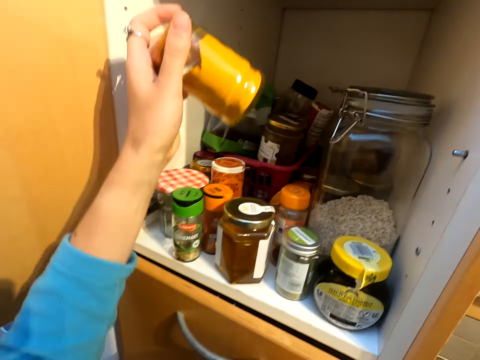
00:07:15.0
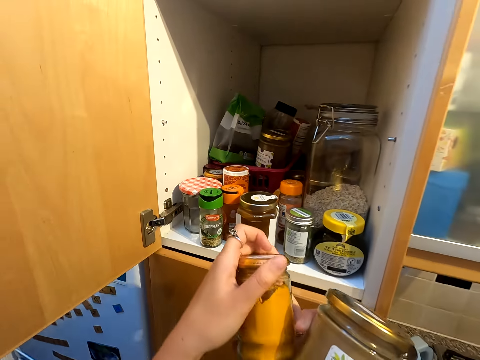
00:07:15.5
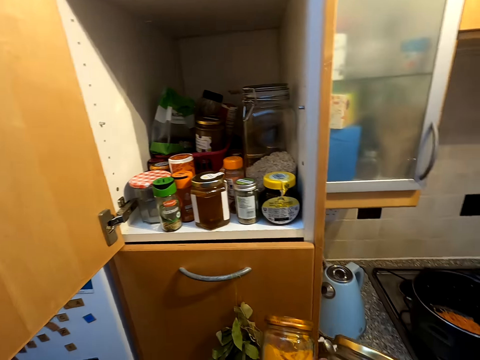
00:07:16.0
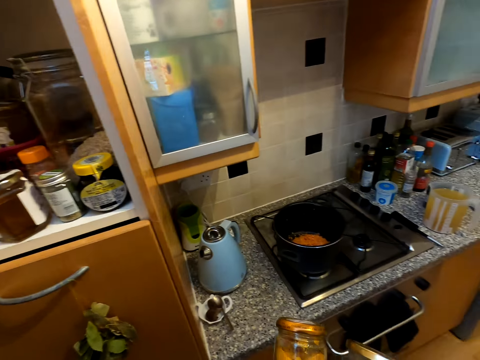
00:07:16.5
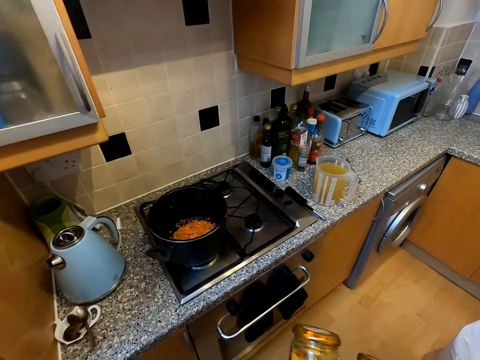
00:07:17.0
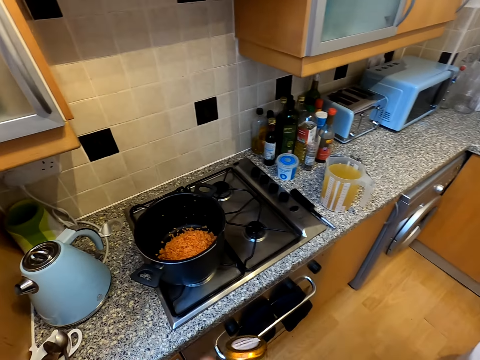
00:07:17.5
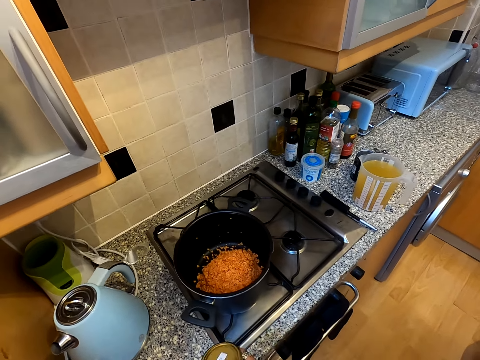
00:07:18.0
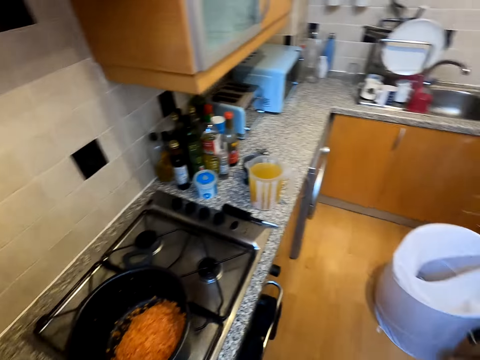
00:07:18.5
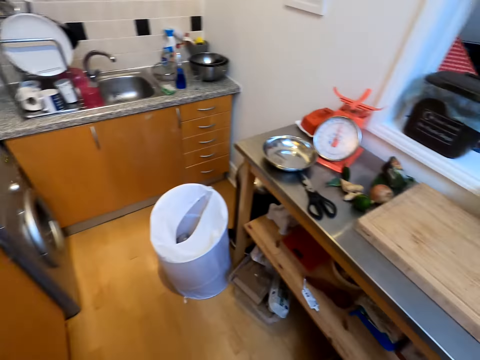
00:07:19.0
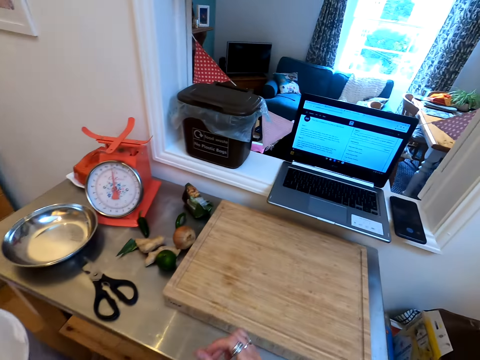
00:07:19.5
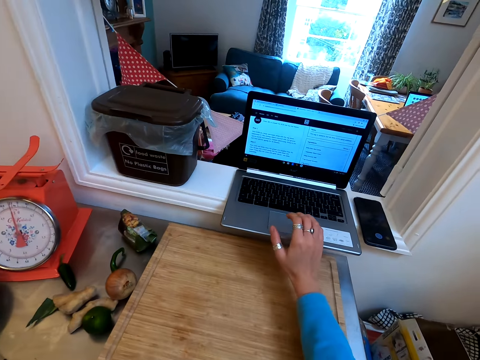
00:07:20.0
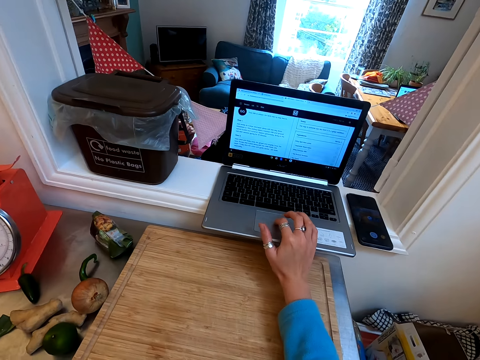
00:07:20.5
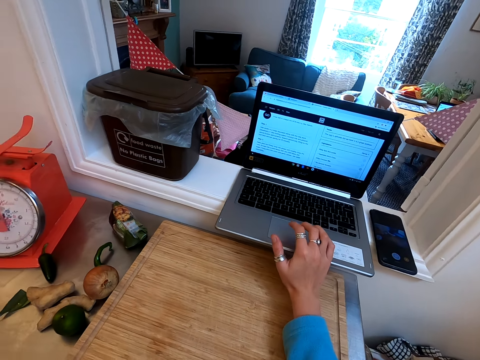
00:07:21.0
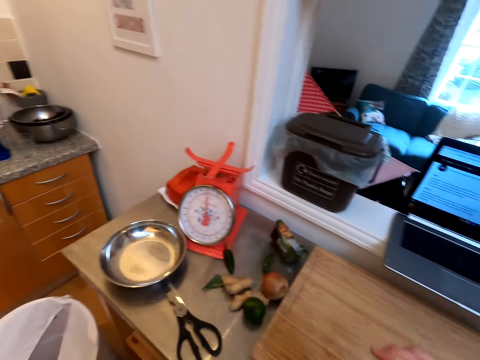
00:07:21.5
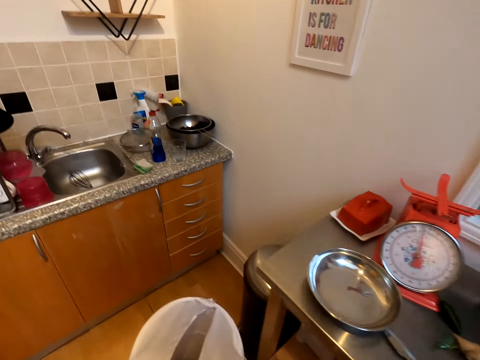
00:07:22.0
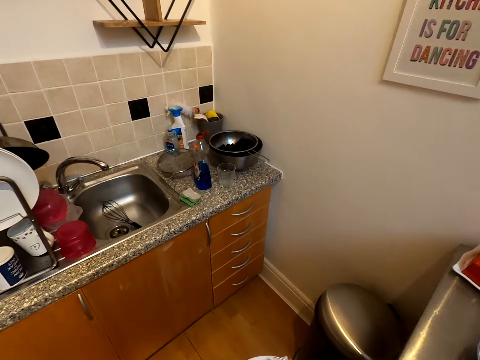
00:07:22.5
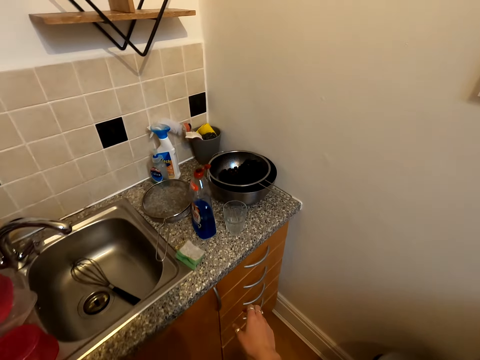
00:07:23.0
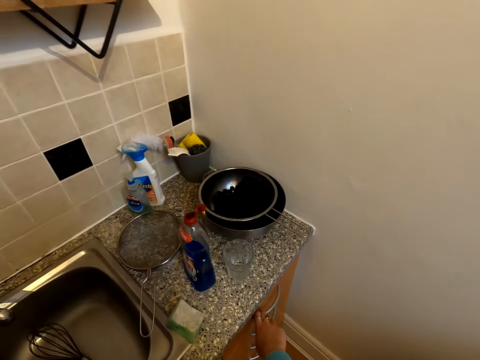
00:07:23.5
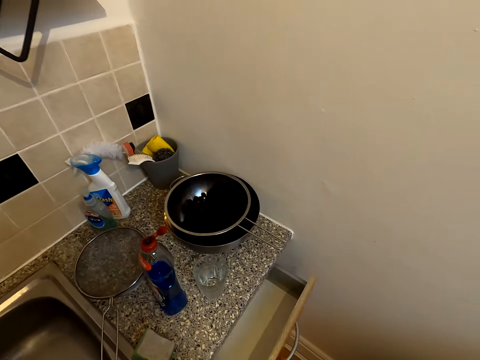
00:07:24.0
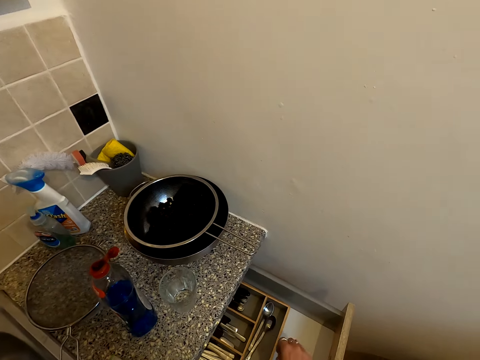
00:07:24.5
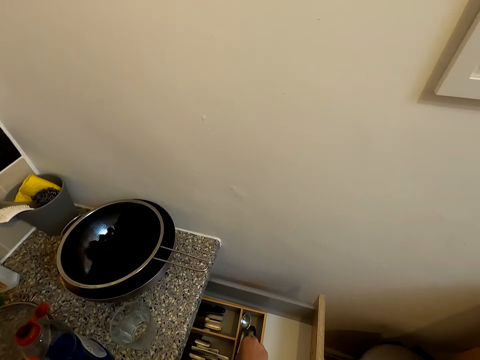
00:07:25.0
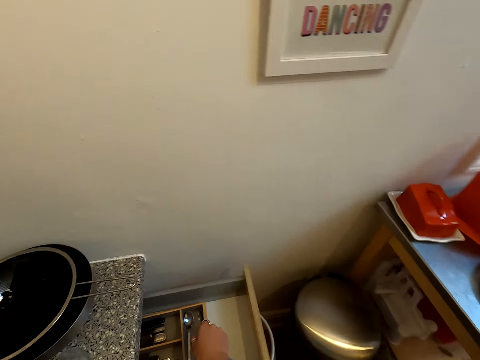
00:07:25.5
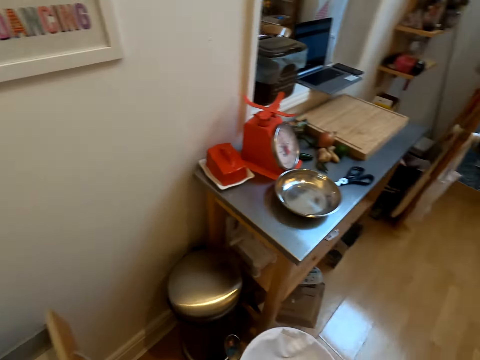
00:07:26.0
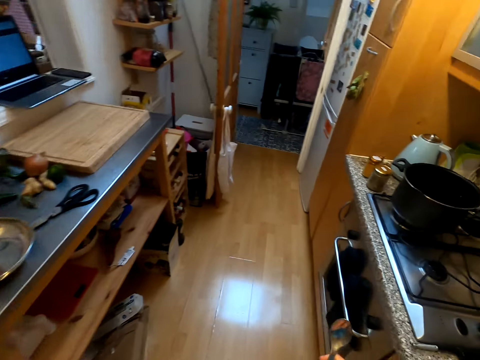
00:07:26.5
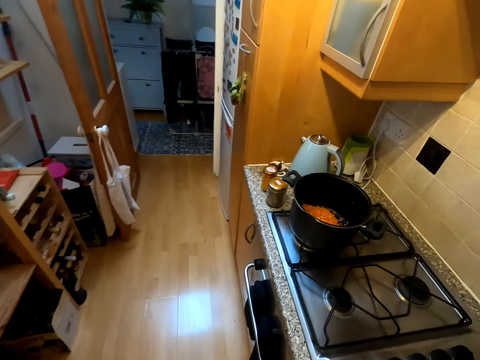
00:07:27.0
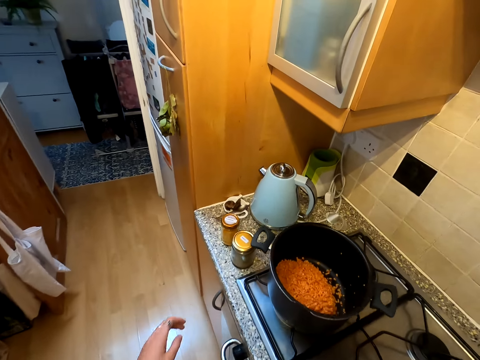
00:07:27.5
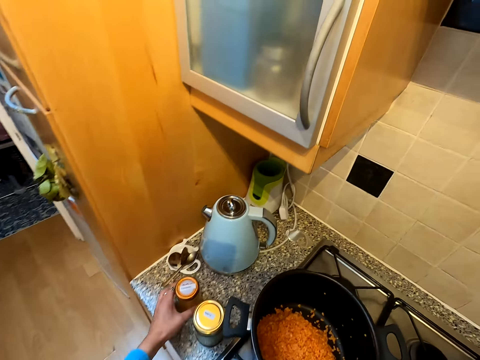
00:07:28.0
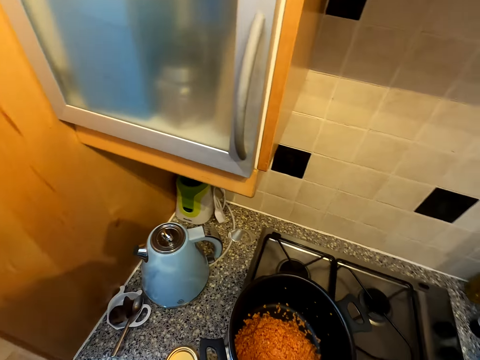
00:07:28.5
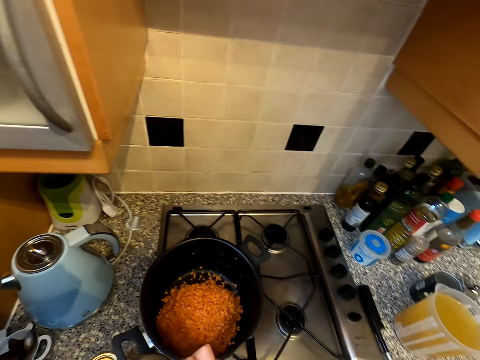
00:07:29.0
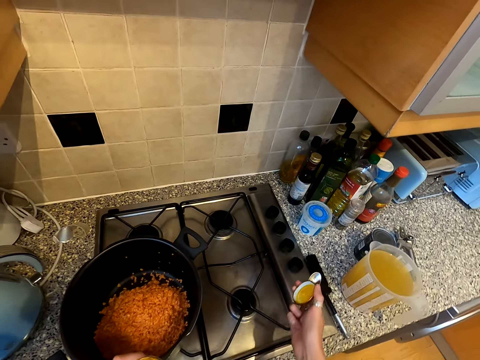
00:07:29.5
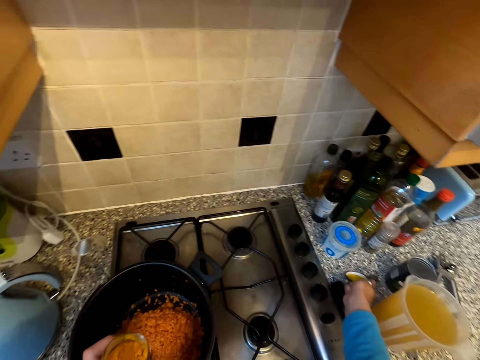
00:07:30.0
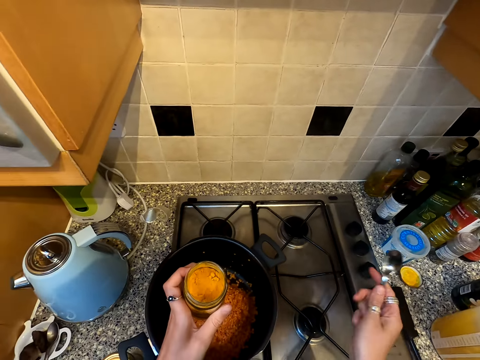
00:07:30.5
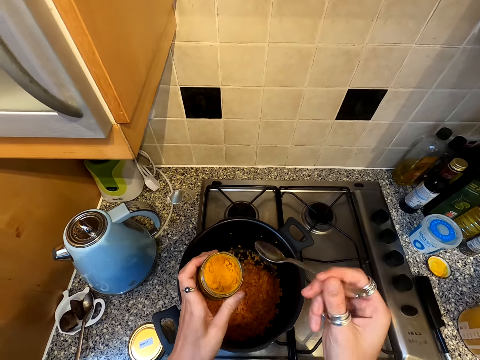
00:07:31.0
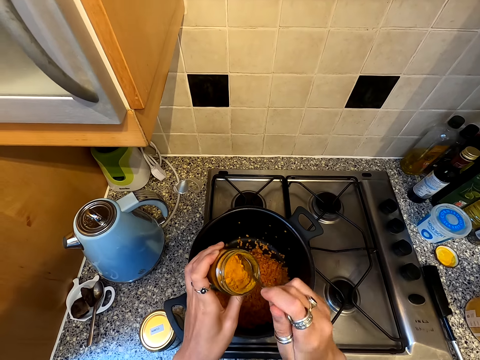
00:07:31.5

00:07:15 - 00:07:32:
The camera wearer takes a food spices container. They close the cabinet. They put the food spices containers on the cabinet. They look around the kitchen. They walk around the kitchen. They touch the laptop touchpad. They walk around the kitchen. They open the drawer. They take a spoon. They walk around the kitchen. They pick up a food spice container from the countertop. They place the lid on the countertop.

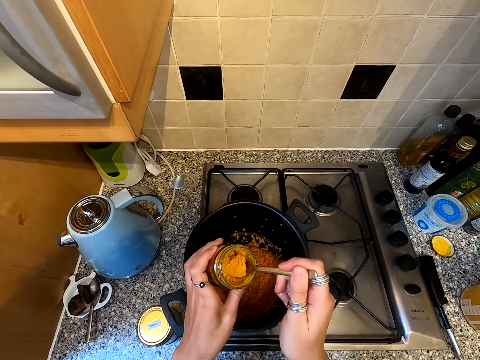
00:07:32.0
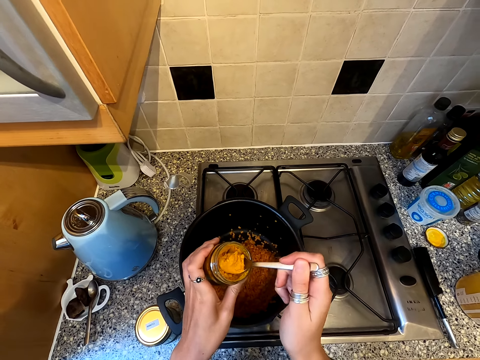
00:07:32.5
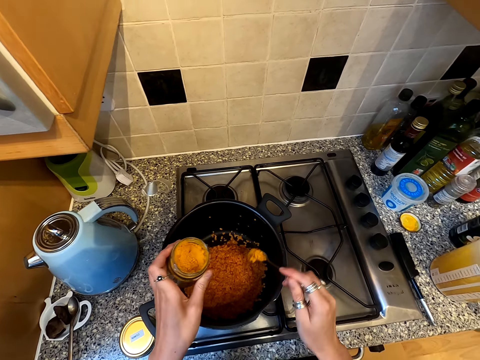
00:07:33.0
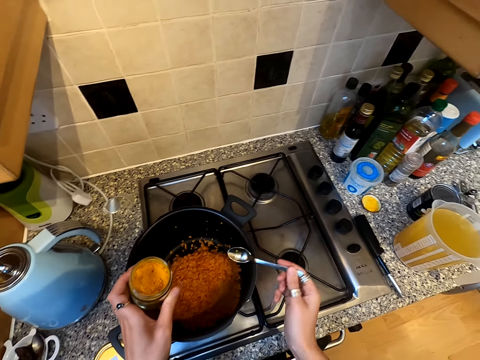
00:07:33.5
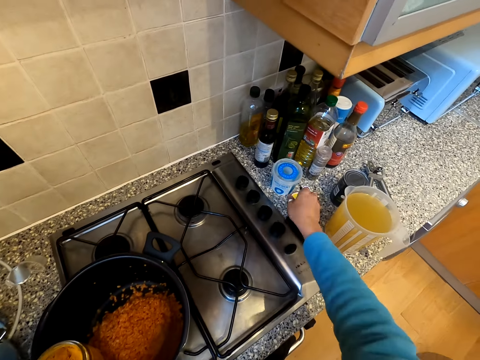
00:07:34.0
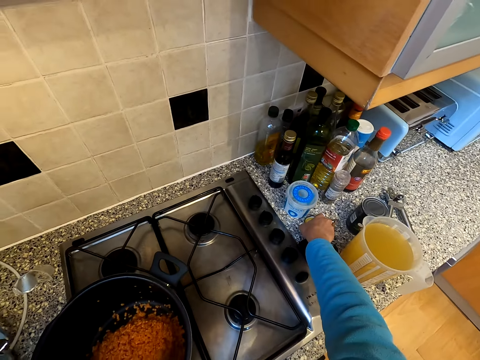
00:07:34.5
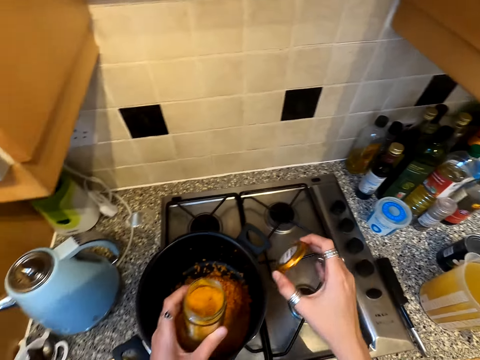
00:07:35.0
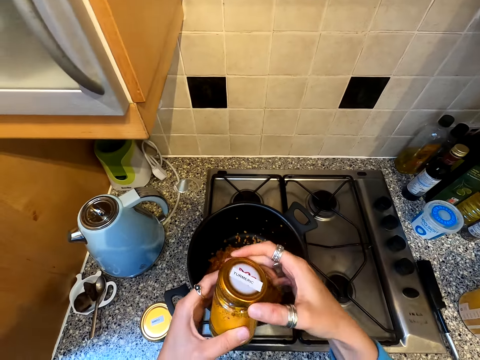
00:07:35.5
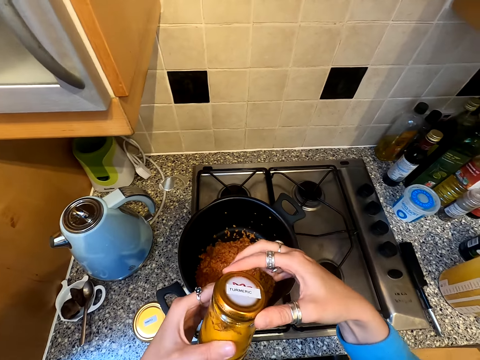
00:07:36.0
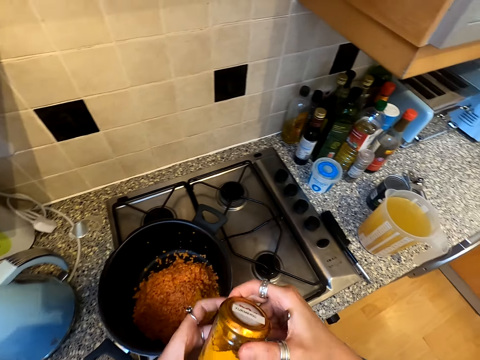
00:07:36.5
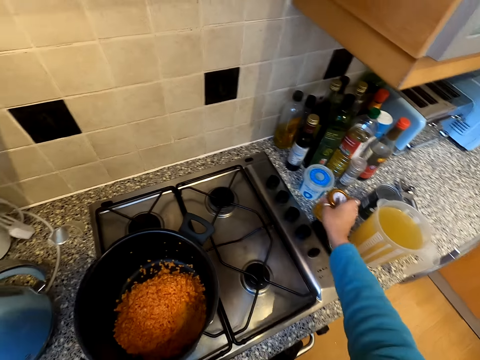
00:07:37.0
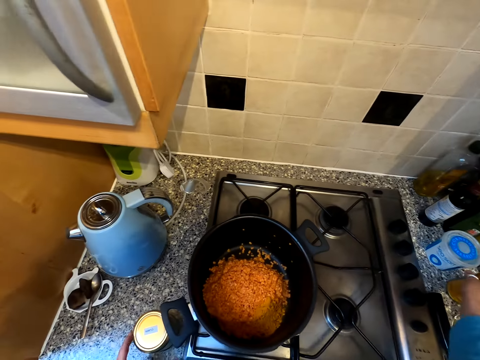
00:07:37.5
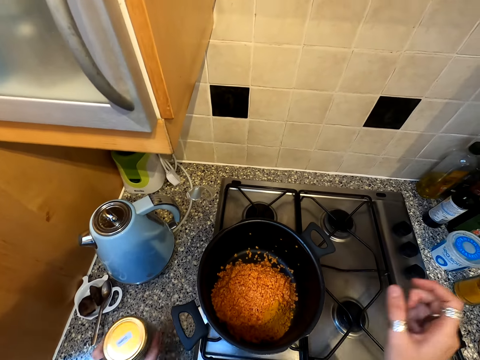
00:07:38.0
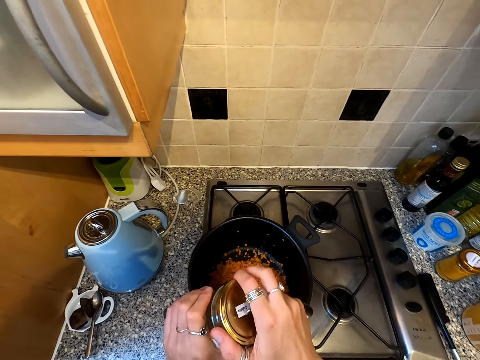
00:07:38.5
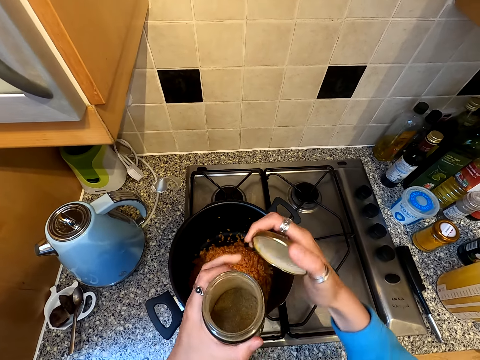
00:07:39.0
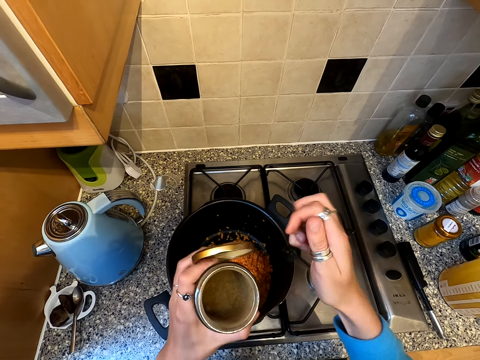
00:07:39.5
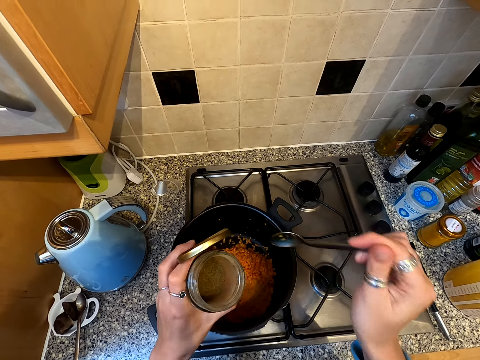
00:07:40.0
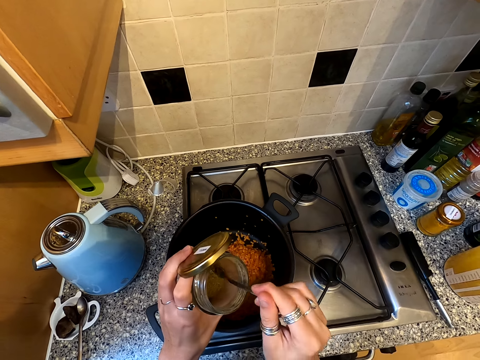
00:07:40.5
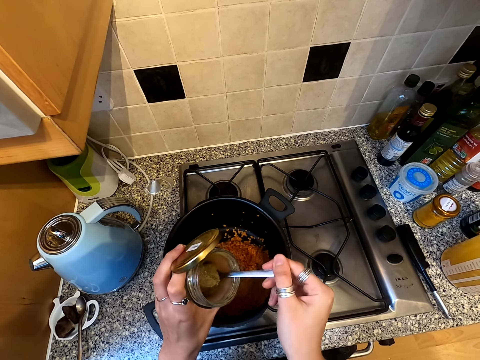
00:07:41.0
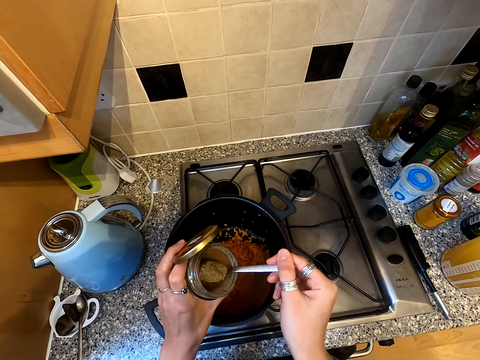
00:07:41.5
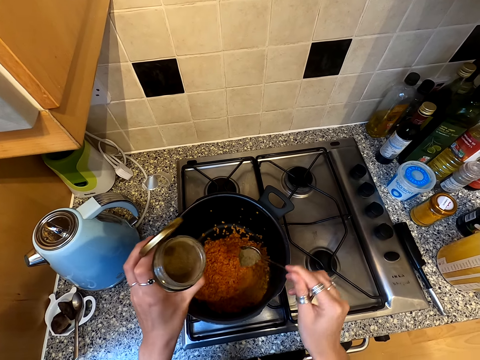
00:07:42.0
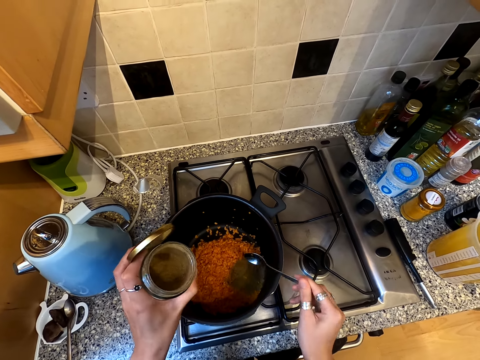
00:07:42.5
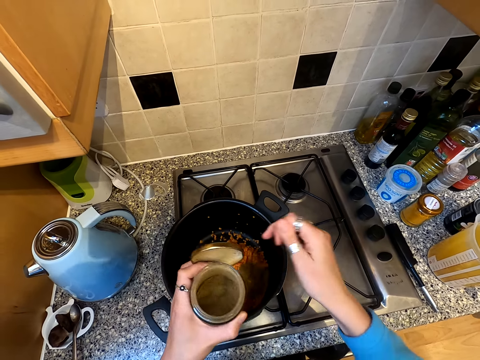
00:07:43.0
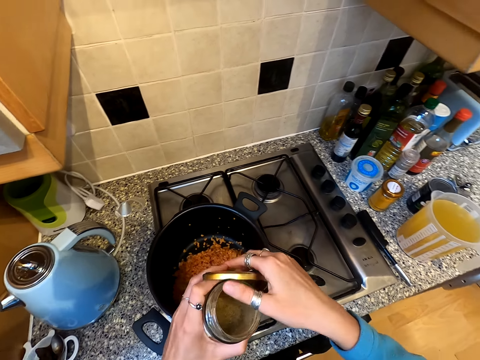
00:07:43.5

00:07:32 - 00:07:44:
The camera wearer scoops powder in the container. They pour the powder in the cooking pot. They pick up the container lid. They cover the container with the lid. They place the container on the countertop. They take a food spice container. They open the container. They scoop powder in the container. They pour the powder in the cooking pot. They put the food spice container on the cabinet.
